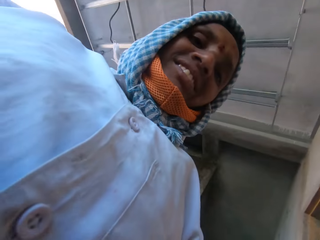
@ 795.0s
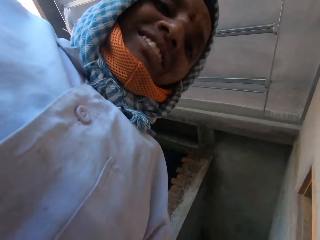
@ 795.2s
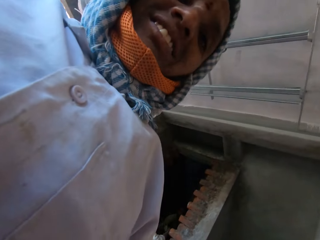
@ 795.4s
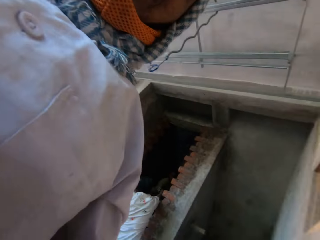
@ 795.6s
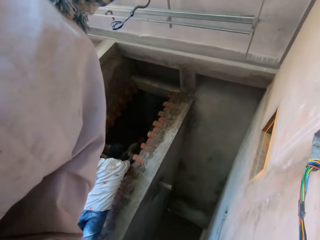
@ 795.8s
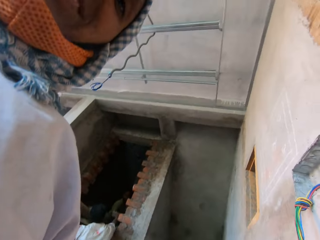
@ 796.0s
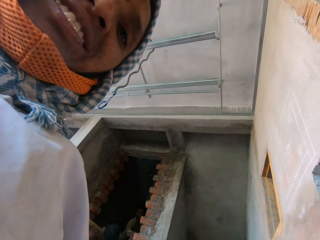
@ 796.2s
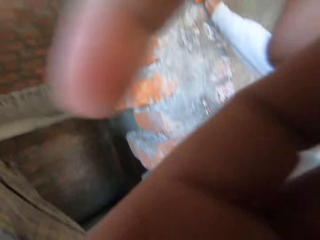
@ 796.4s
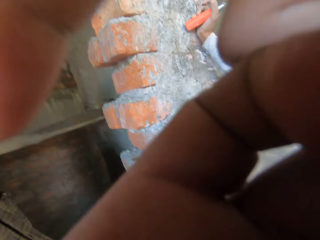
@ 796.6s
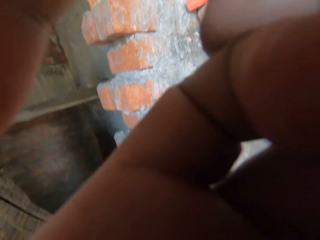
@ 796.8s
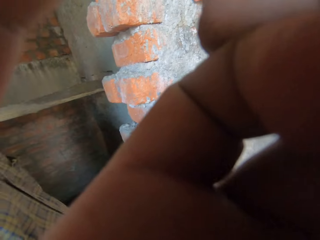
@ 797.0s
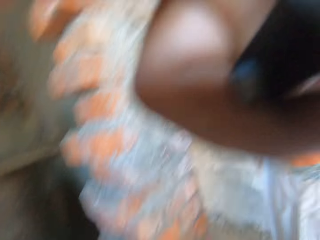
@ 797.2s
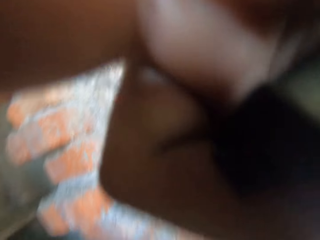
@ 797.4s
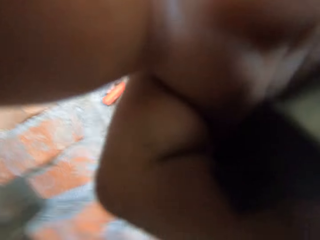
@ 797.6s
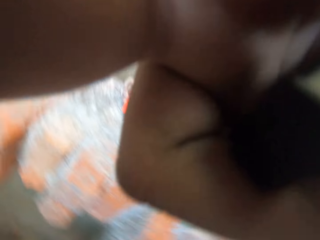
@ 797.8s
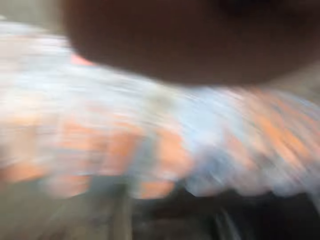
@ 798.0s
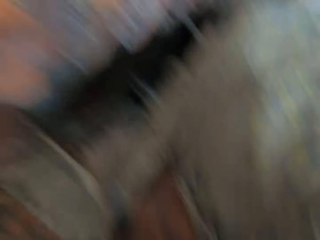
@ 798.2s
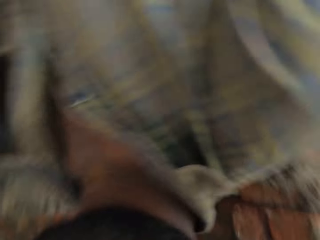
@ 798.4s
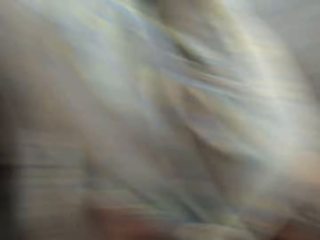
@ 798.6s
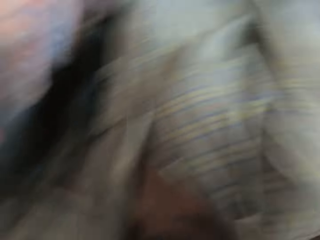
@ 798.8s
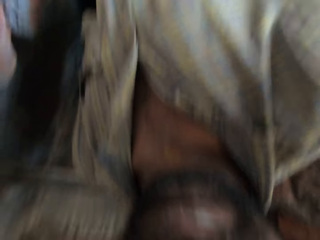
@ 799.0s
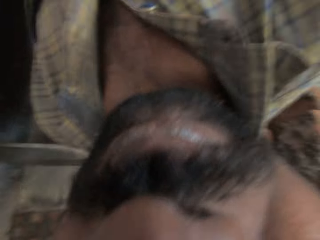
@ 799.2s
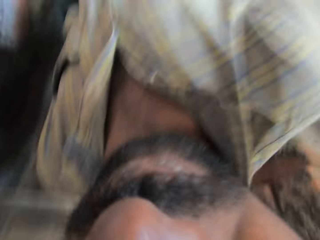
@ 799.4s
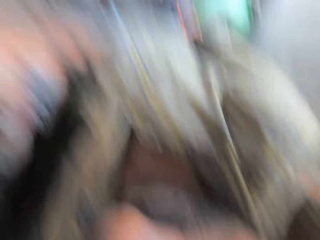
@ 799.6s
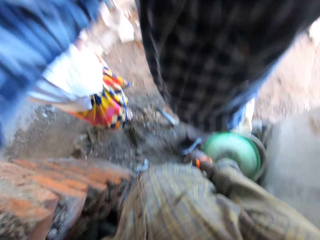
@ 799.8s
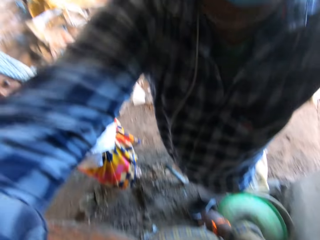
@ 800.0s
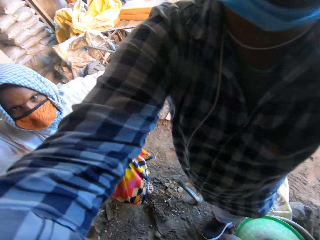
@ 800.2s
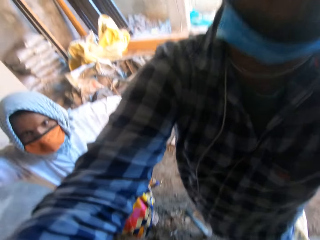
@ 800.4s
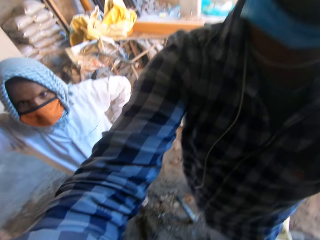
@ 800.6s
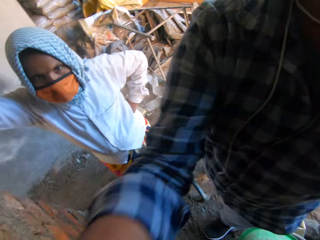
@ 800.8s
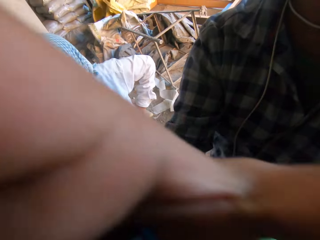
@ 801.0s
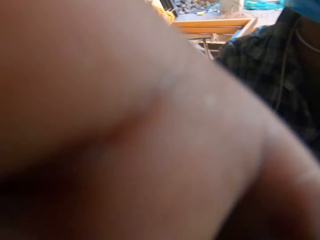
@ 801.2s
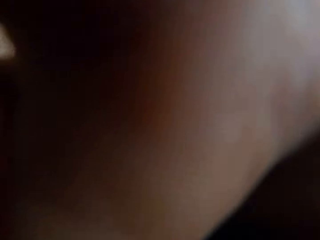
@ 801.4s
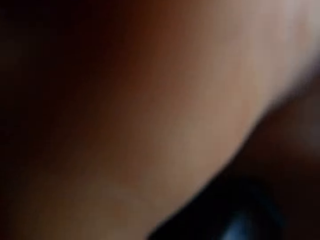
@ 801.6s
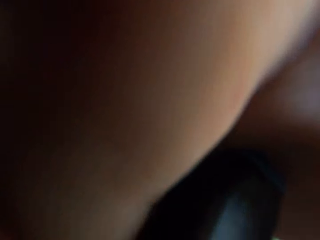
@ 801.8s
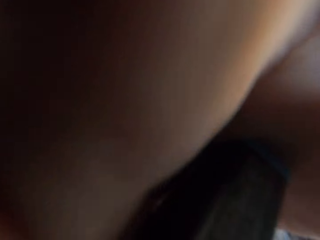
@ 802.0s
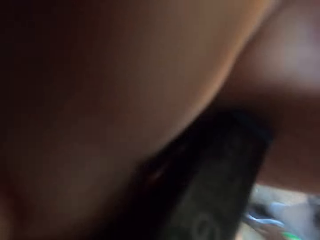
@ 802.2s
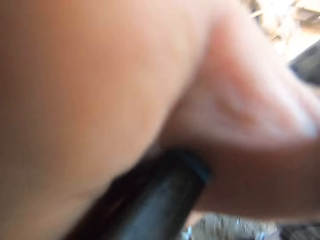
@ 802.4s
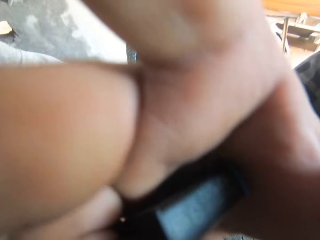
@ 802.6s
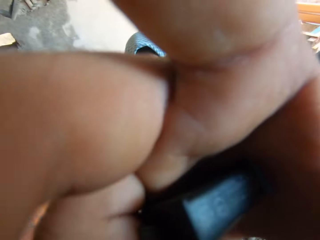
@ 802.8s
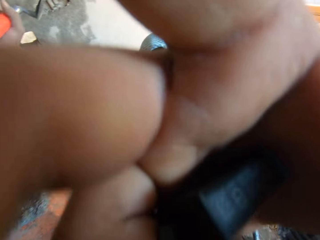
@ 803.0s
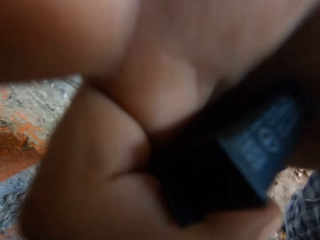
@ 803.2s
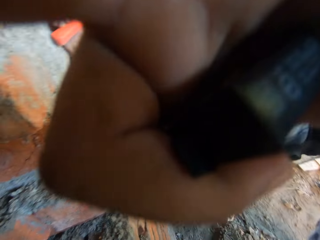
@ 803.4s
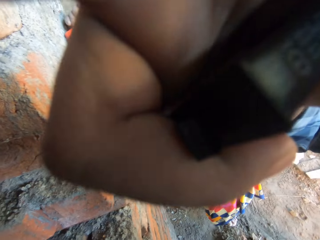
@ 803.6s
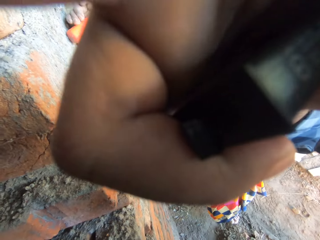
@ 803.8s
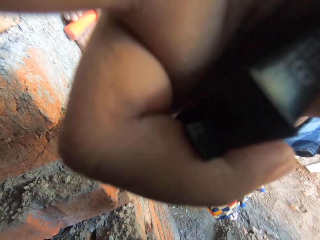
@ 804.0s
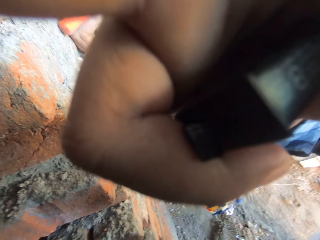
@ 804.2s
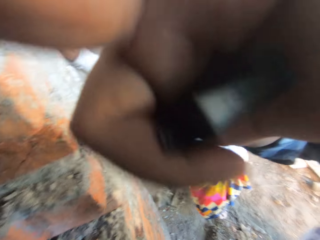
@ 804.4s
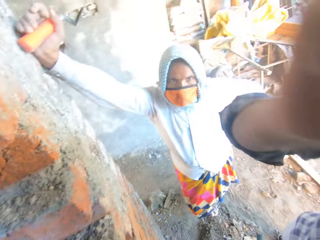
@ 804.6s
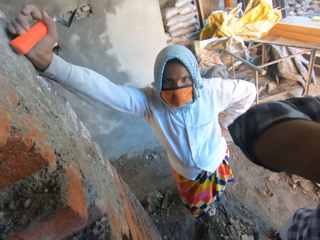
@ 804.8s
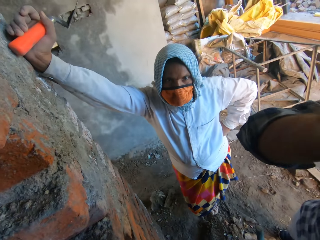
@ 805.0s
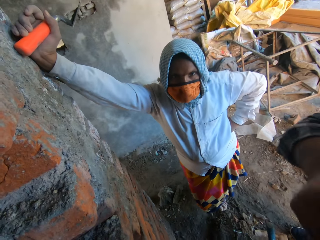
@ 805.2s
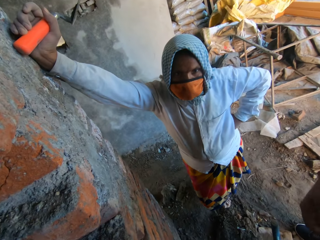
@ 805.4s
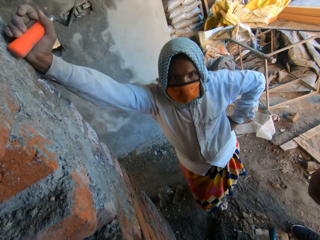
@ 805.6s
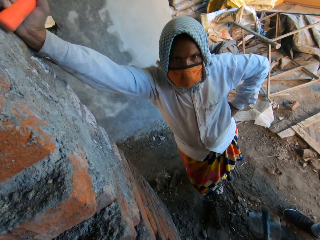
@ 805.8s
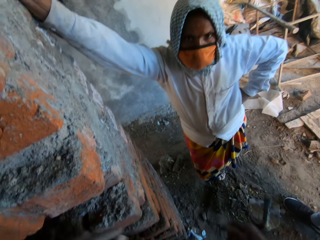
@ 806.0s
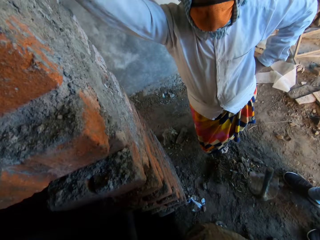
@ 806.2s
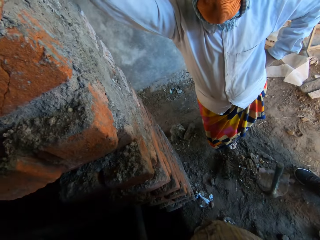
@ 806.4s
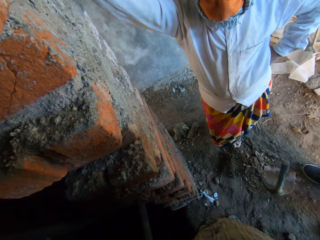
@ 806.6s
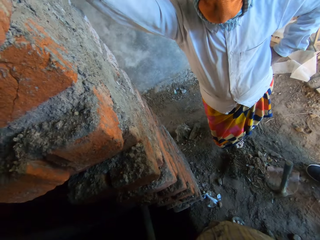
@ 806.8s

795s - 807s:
The camera wearer touches the camera. The man adjusts the camera on the camera wearer's head with his hands. The man touches the camera.

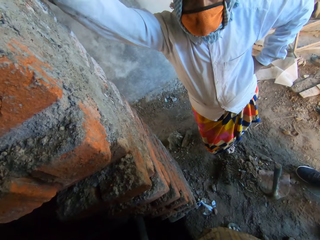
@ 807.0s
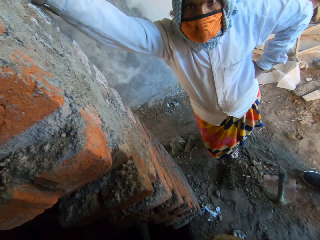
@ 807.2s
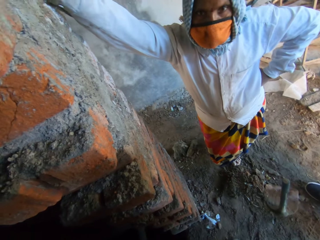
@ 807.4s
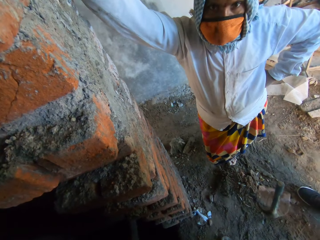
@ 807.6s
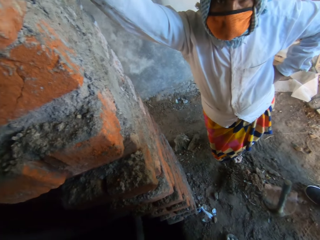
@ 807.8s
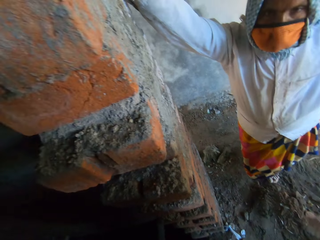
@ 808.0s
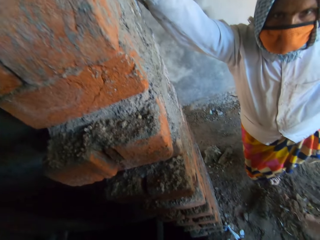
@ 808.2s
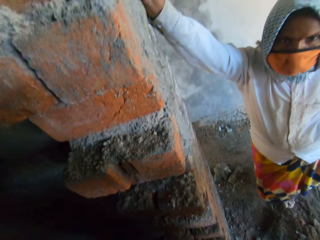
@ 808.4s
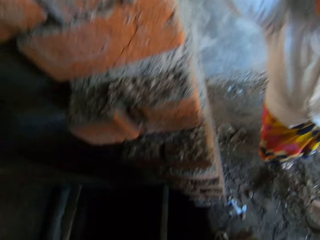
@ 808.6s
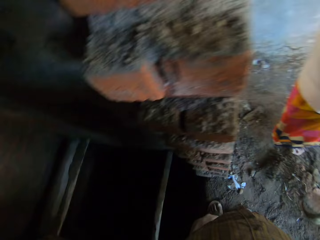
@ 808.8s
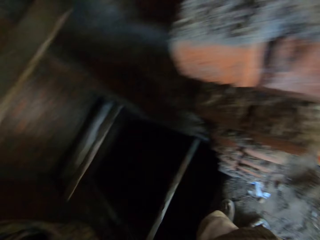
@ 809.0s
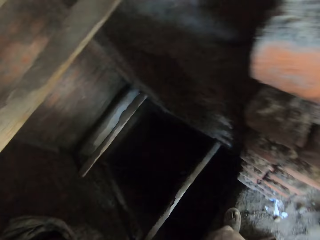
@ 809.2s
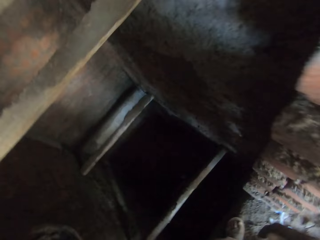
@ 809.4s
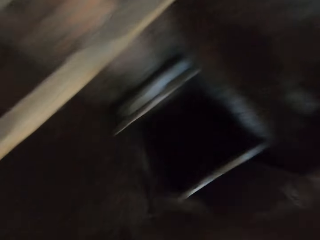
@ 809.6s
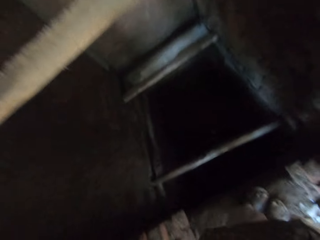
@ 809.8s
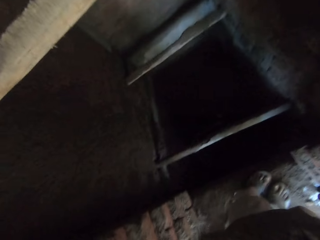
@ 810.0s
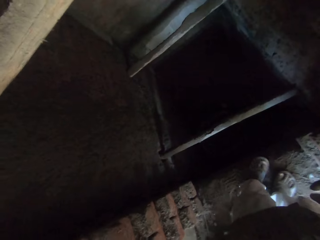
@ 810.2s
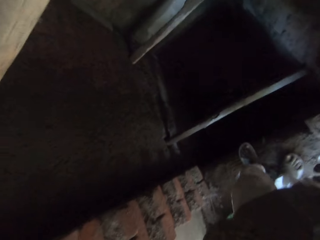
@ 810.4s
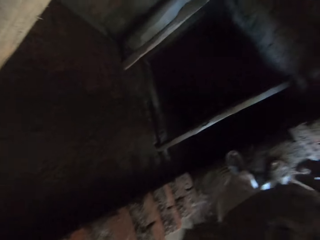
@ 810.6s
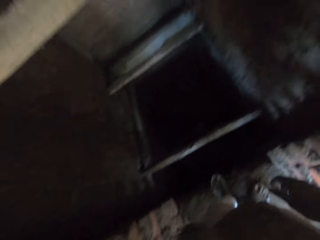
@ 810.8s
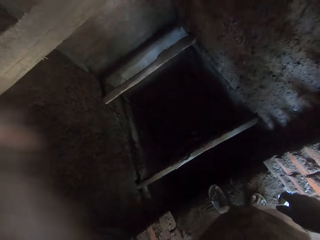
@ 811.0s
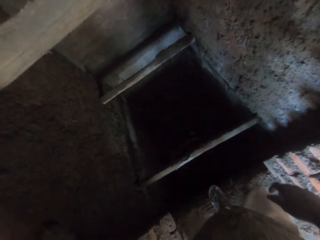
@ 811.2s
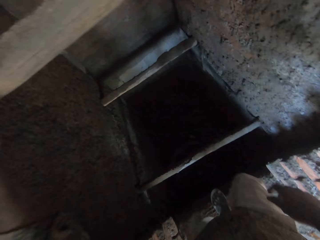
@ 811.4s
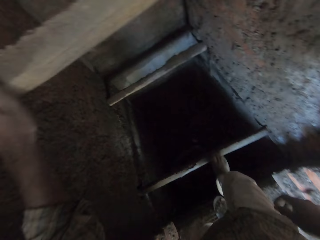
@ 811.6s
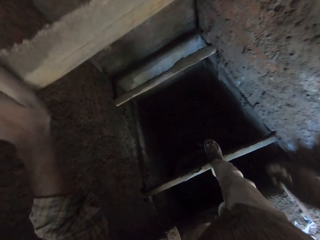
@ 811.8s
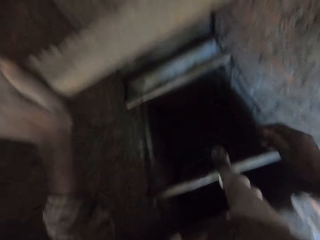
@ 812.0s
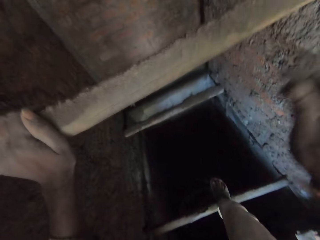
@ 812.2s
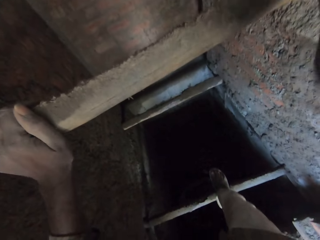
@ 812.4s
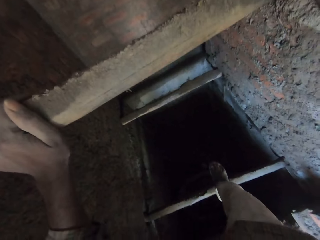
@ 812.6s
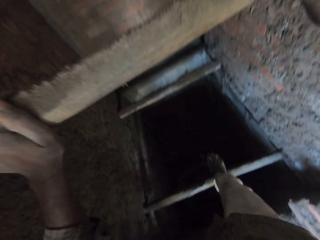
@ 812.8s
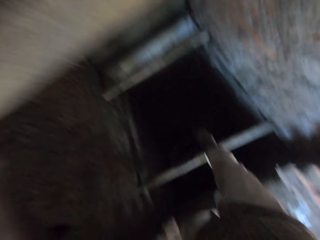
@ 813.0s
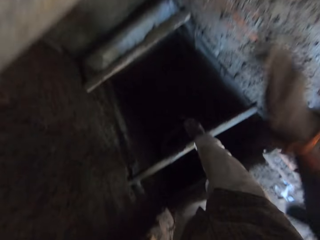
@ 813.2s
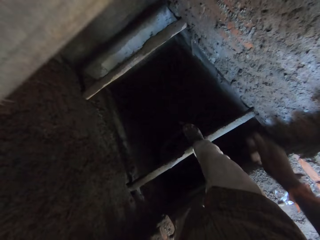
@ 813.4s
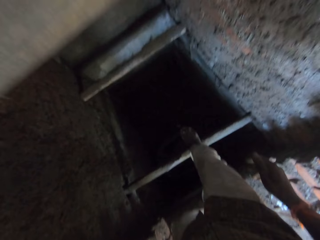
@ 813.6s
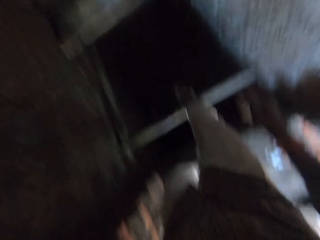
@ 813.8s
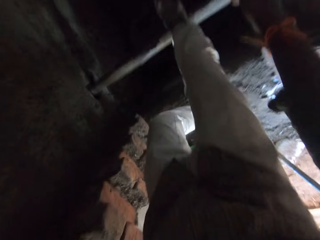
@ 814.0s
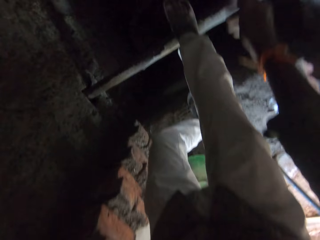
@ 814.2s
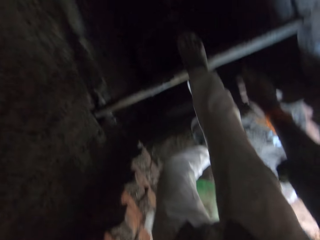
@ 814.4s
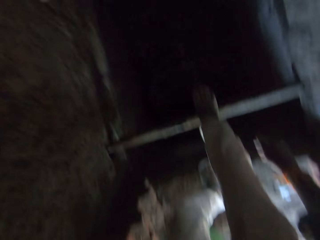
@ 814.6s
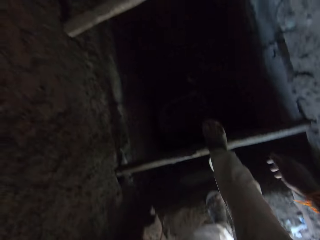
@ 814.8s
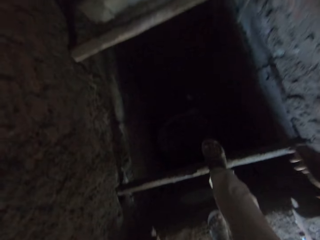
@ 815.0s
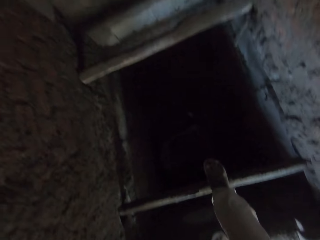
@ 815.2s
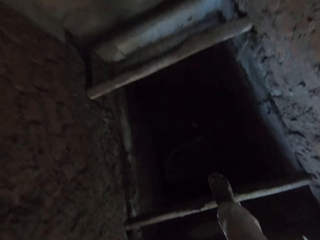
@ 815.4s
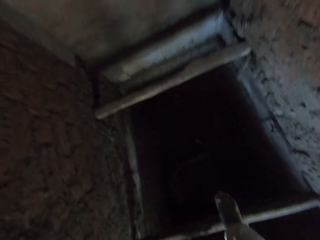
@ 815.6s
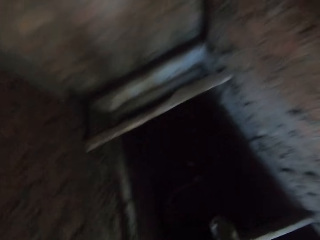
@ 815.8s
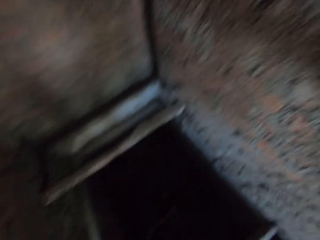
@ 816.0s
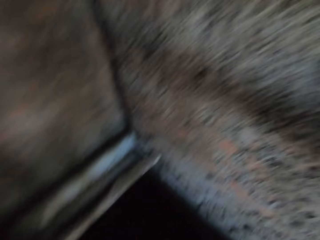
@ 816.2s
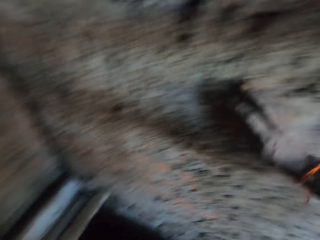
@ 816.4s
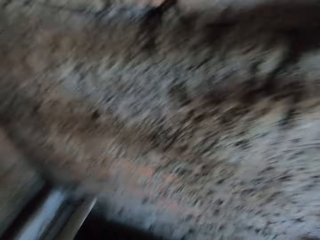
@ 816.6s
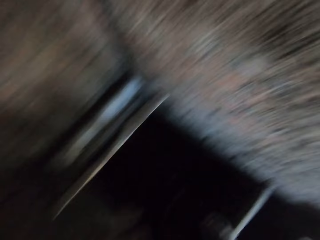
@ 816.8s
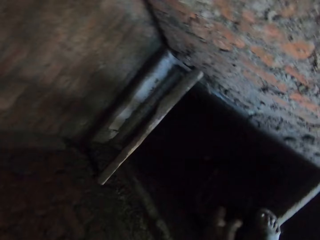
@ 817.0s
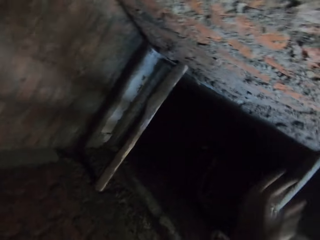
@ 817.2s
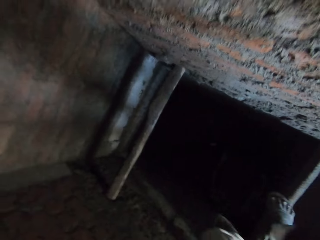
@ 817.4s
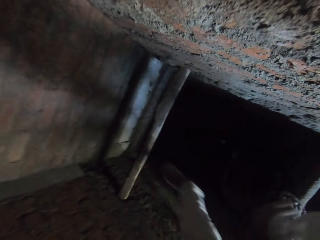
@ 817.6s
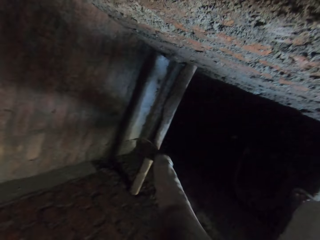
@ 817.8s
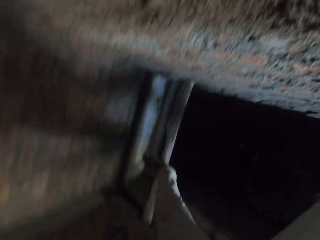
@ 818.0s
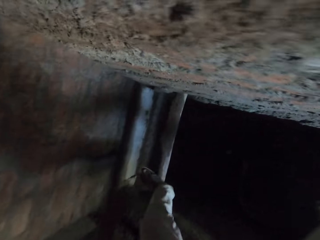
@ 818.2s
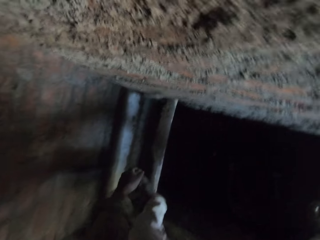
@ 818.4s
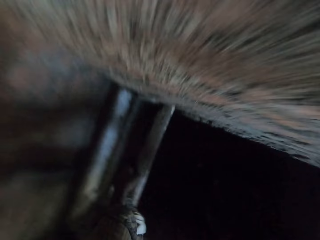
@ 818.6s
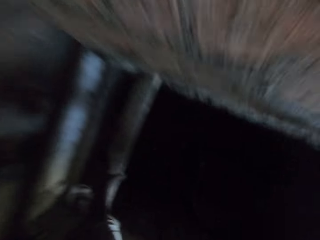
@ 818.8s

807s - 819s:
The camera wearer looks down. He holds a wood in the wall with his left hand. He moves. He holds the wood in the wall with his hands.
